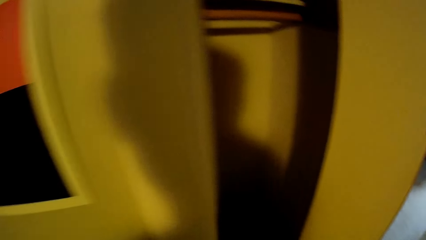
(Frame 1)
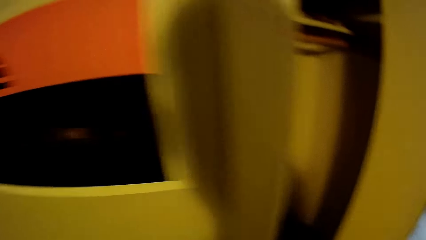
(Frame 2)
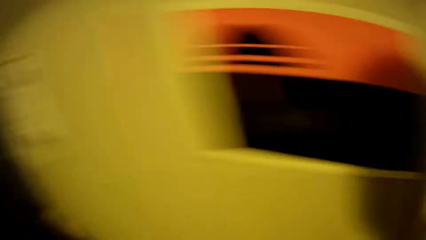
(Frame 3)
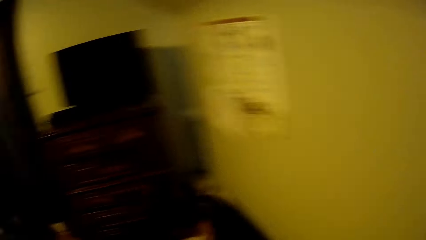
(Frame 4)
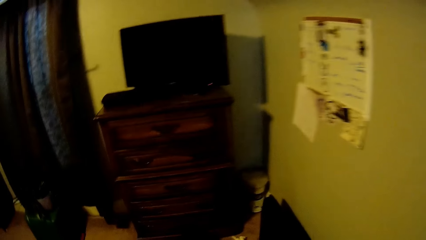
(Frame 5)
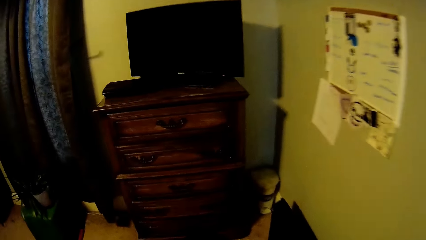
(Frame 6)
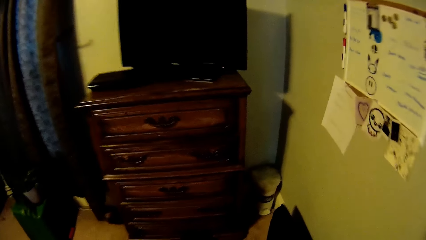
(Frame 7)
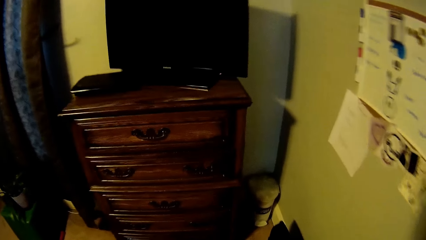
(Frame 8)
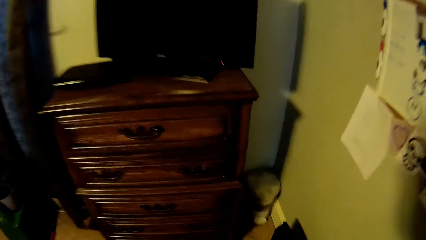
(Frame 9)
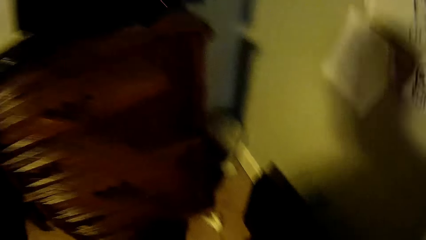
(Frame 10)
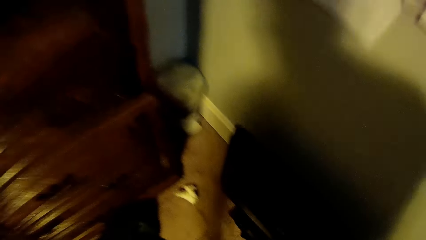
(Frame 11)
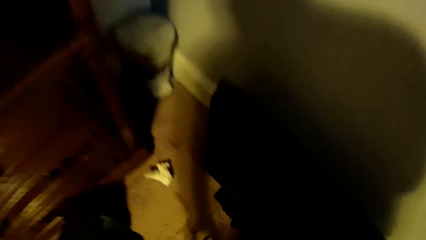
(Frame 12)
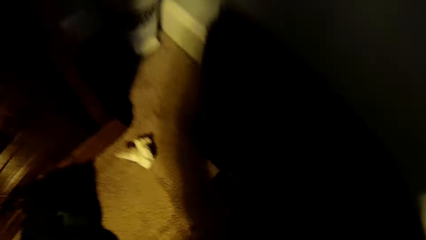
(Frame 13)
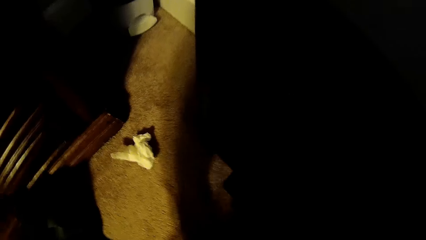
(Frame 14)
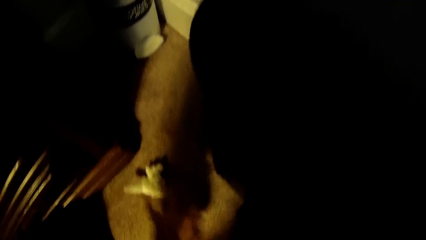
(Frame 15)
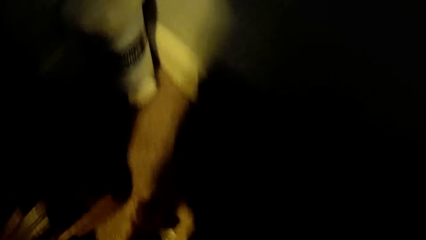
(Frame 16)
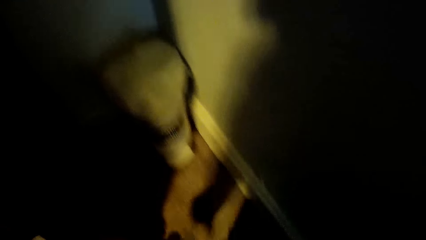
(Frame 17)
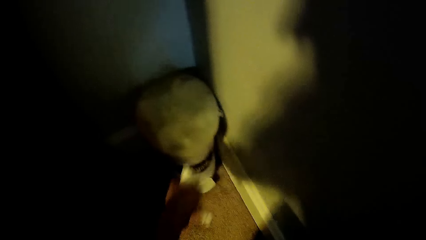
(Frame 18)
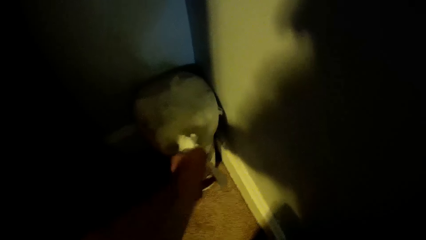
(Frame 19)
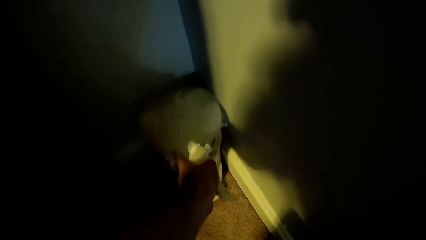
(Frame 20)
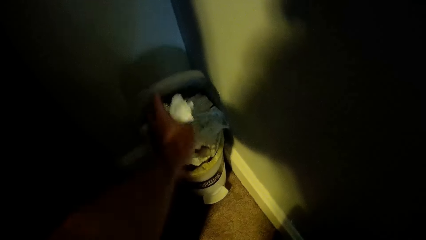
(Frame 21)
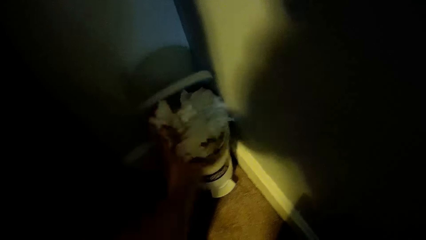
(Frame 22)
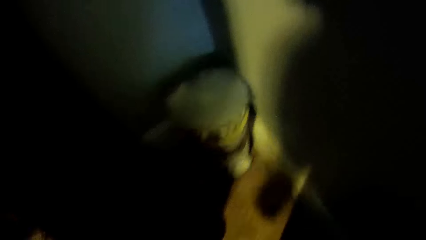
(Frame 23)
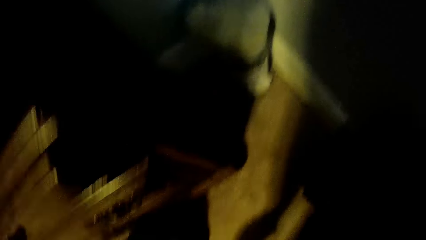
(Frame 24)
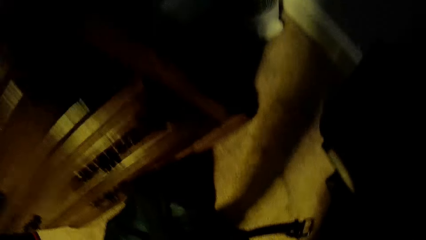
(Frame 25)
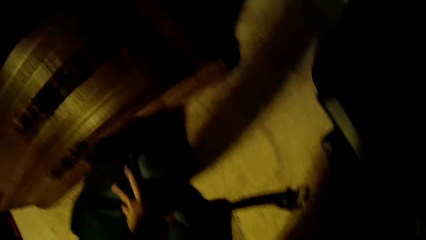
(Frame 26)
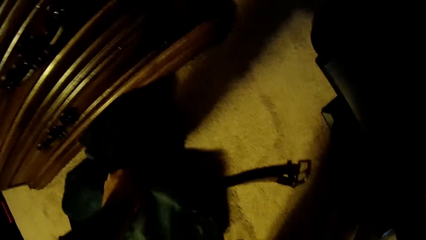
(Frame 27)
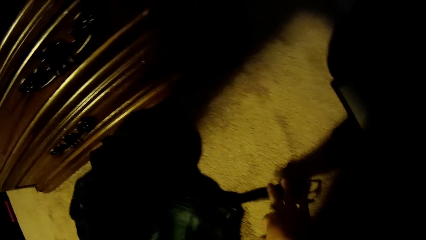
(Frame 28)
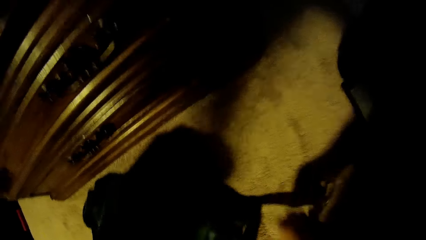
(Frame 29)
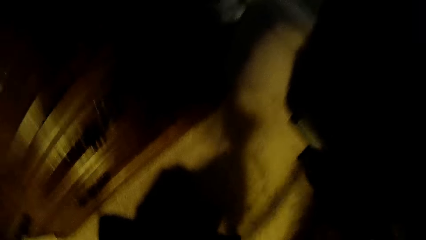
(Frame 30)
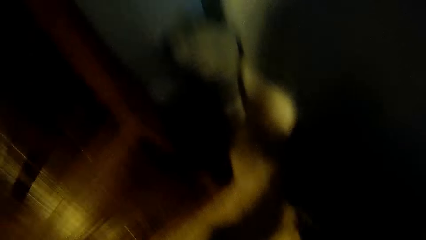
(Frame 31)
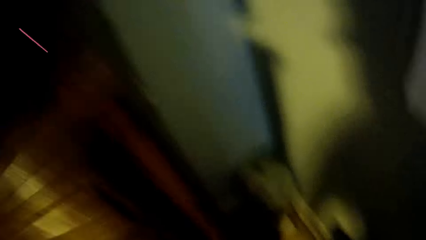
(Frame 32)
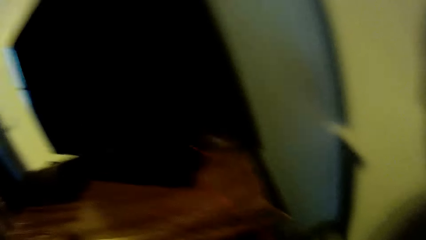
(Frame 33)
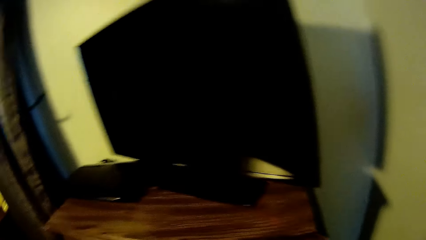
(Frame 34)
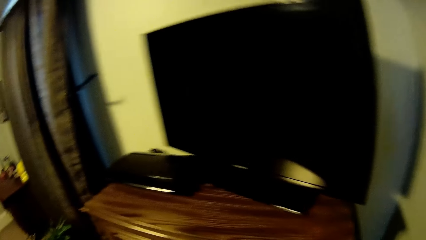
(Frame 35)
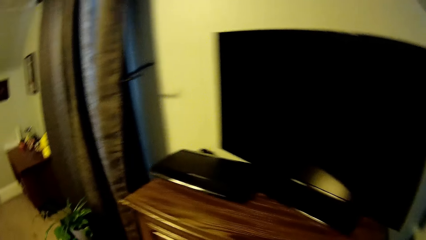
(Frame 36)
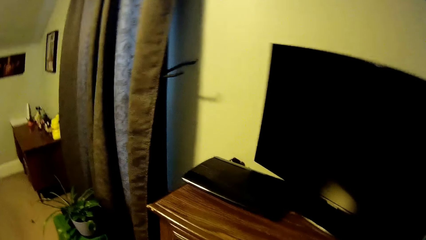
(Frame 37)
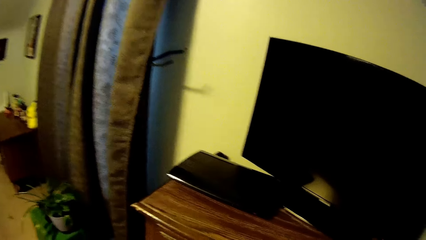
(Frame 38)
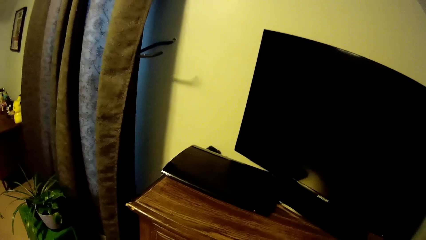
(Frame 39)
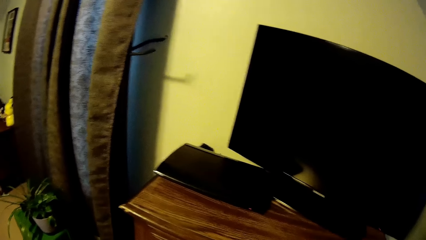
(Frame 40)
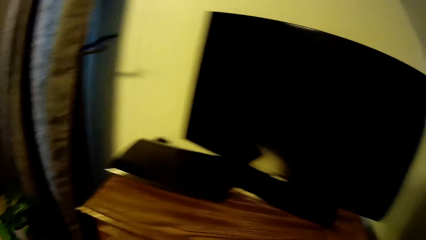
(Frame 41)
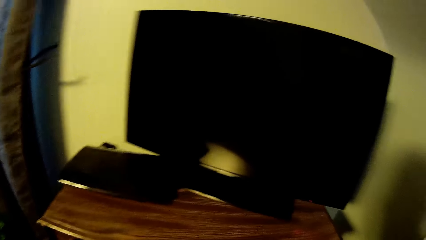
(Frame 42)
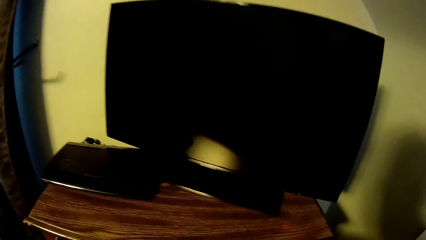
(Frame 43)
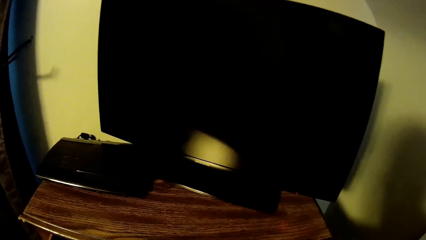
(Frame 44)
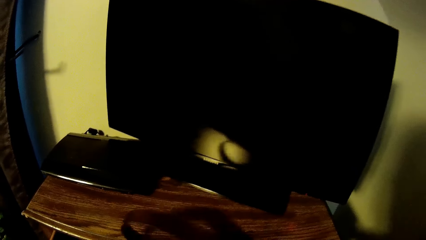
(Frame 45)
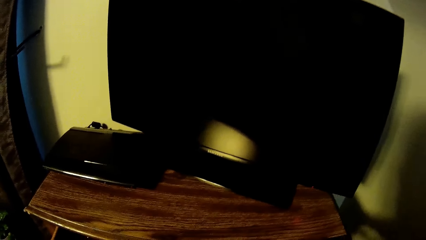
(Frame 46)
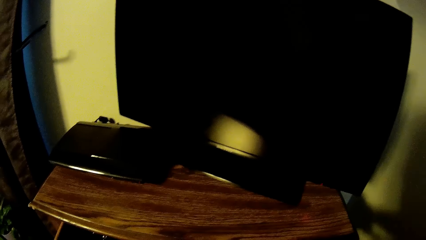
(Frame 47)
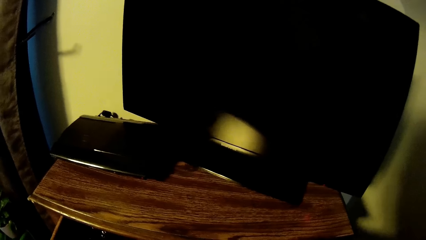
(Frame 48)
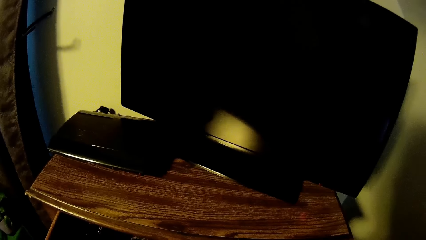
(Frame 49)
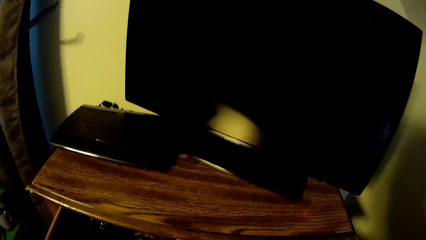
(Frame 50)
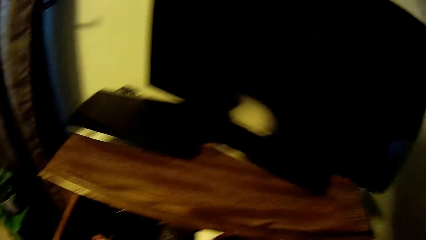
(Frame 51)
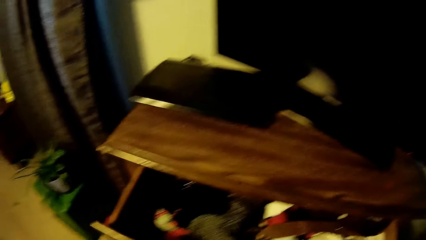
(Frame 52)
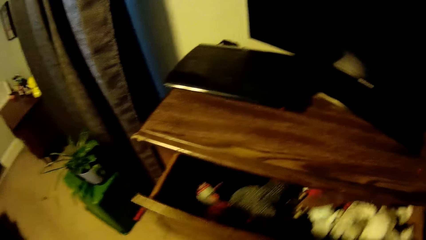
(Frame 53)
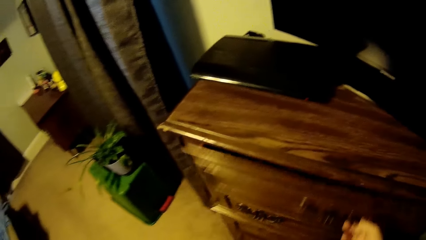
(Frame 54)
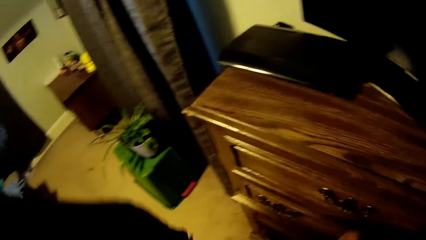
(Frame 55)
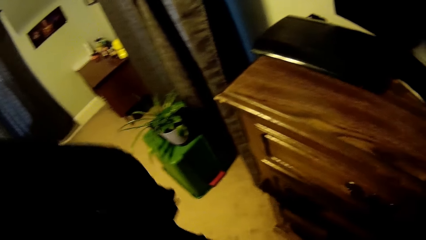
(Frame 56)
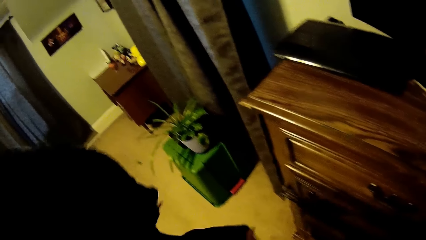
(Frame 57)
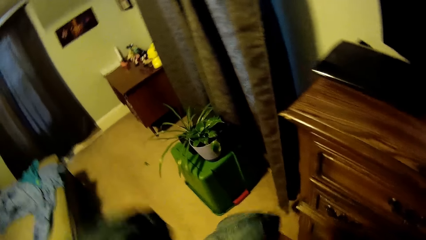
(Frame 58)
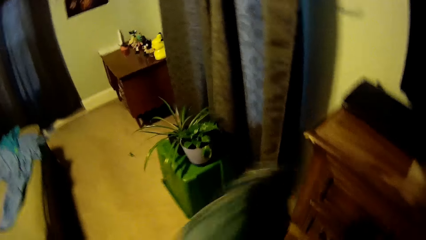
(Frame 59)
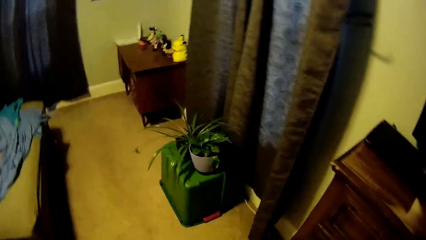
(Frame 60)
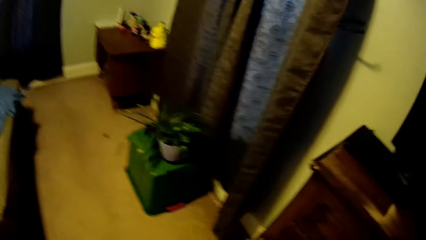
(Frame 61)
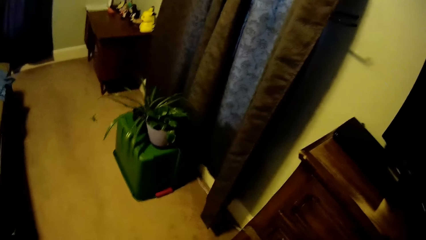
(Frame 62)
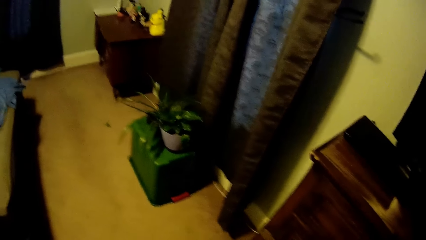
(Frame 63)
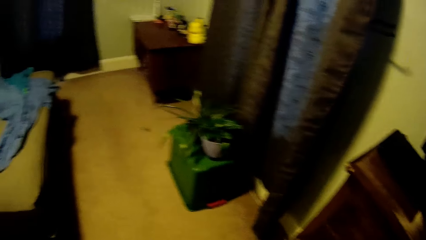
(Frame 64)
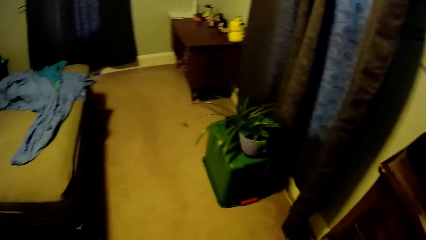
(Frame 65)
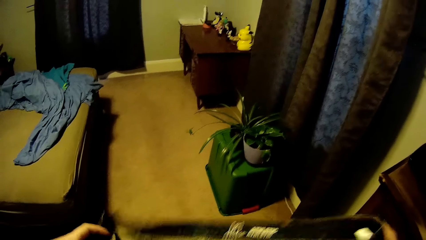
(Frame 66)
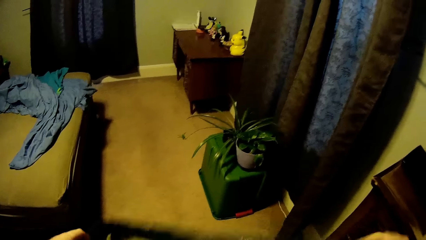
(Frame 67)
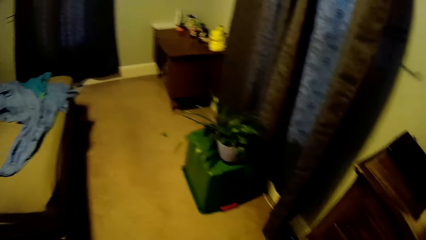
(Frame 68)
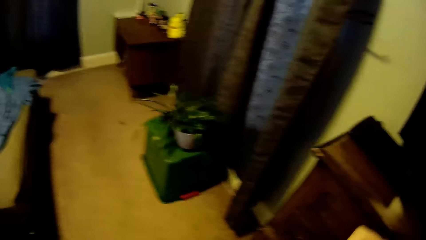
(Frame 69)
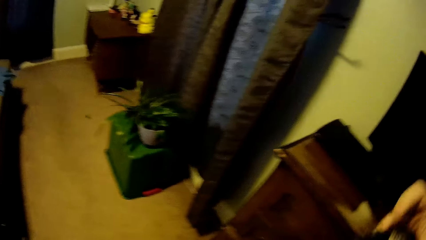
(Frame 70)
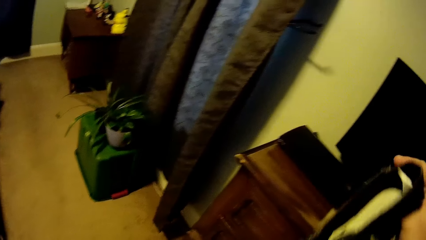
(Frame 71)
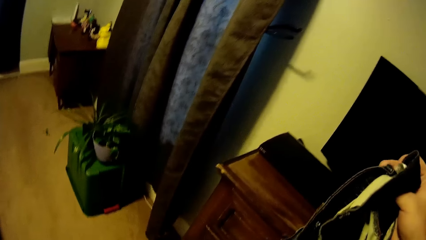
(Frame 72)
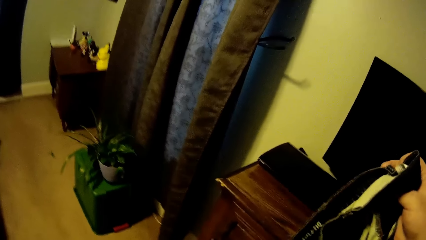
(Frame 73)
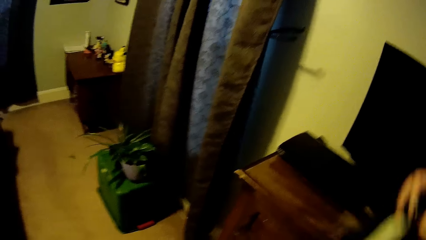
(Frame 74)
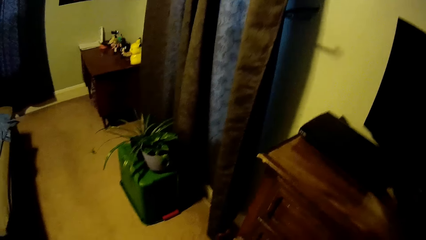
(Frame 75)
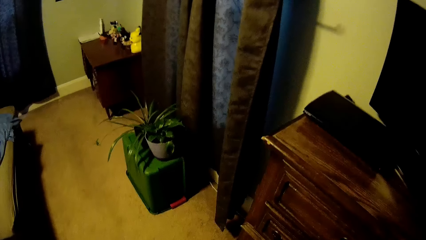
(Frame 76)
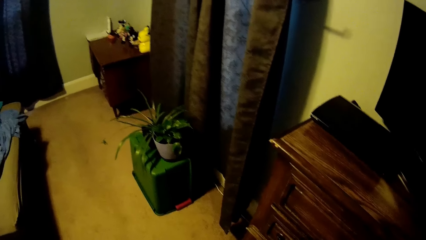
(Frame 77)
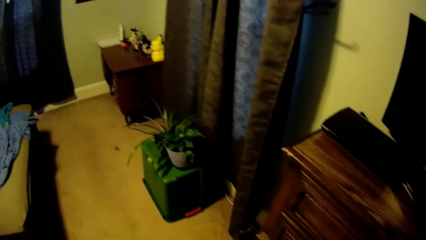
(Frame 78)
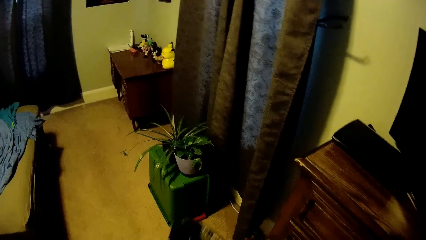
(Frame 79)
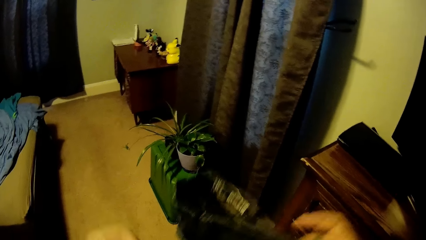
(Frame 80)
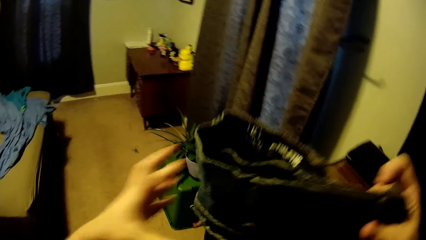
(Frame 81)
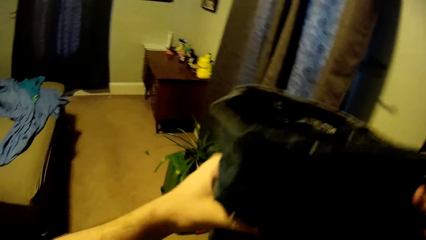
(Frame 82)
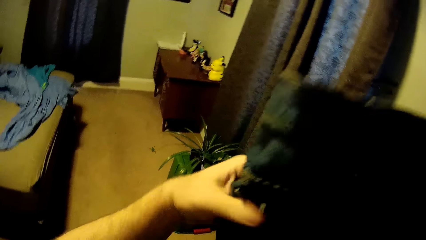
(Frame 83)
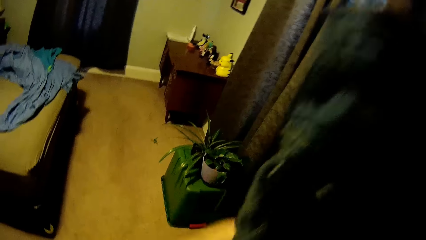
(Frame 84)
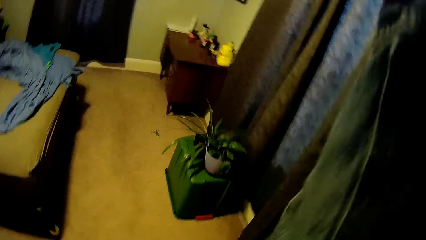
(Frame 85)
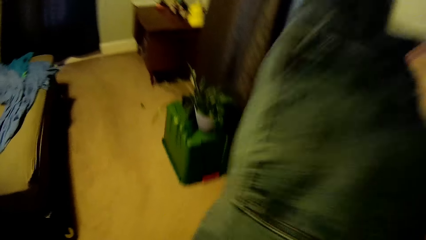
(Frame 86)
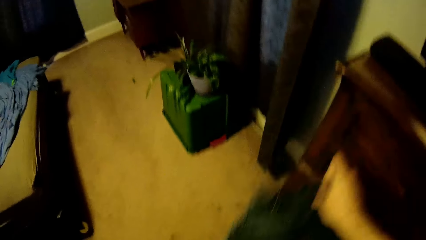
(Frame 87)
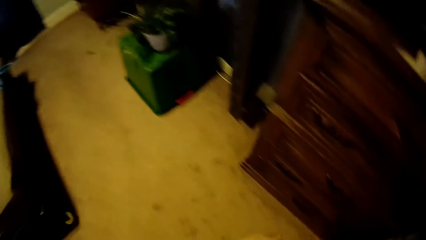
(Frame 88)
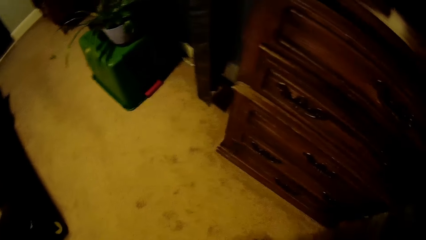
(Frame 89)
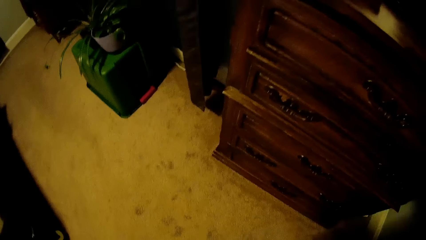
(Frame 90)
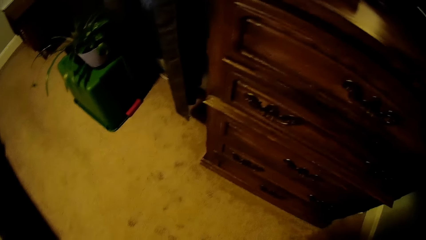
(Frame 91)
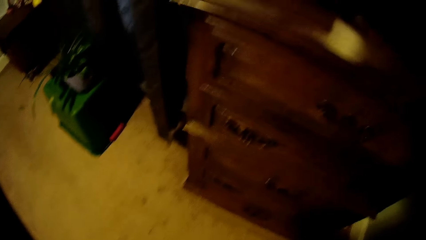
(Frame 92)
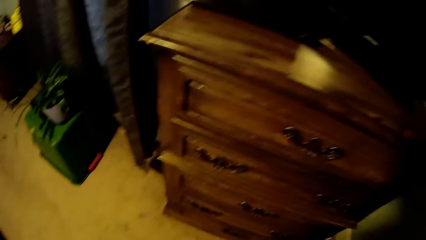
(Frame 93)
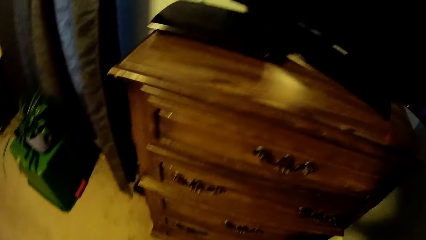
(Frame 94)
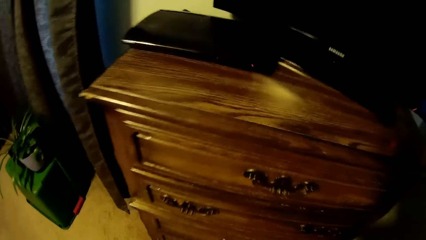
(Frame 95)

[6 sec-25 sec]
The camera wearer throws something in the cupboard and moves around the room. They pick papers from the floor. They place the papers in the dustbin. They pick a trouser from the floor. They fold the trouser. They open a drawer. They close the drawer. They spread the trouser. They fold the trouser.
